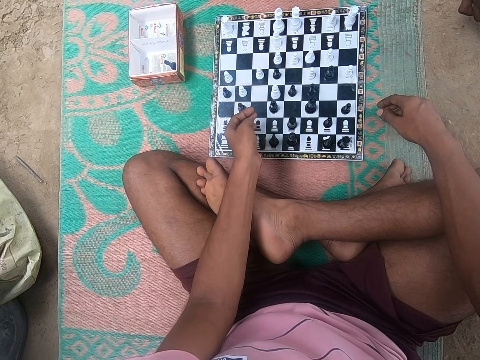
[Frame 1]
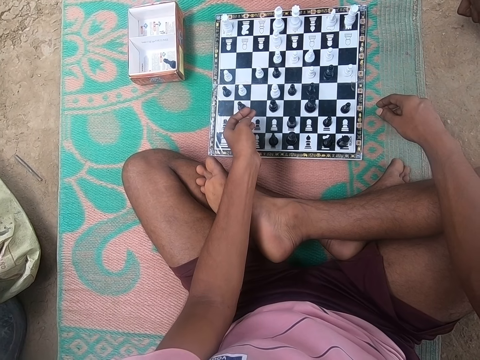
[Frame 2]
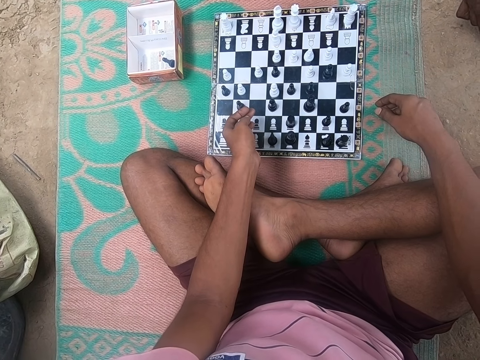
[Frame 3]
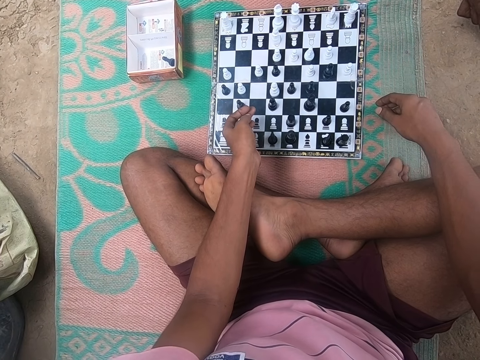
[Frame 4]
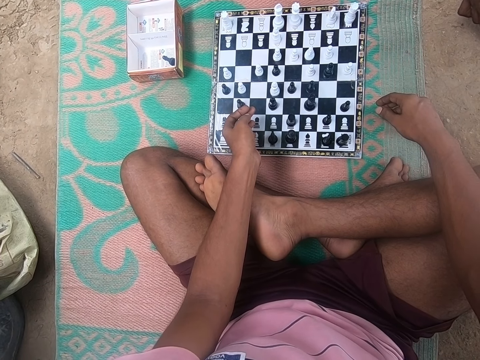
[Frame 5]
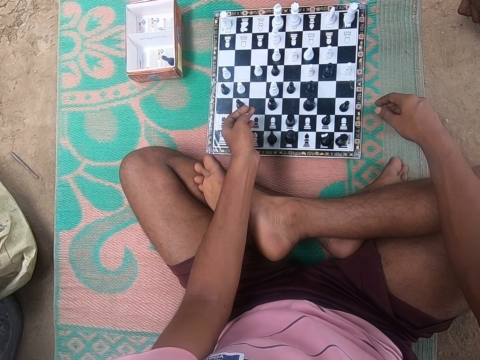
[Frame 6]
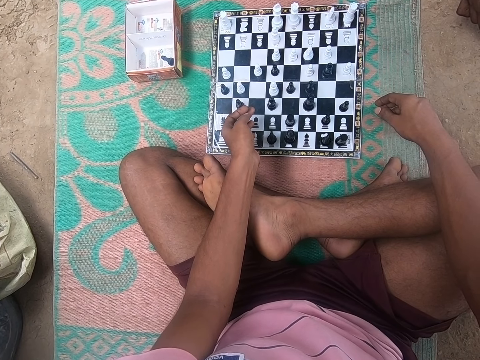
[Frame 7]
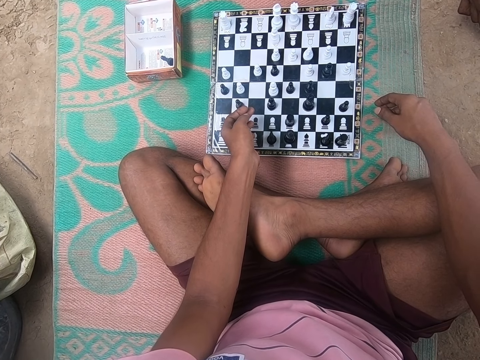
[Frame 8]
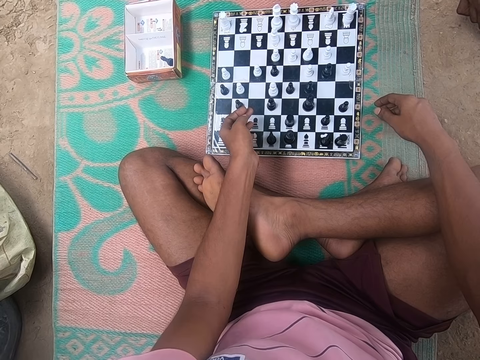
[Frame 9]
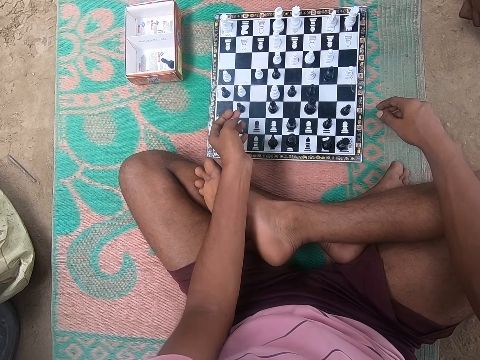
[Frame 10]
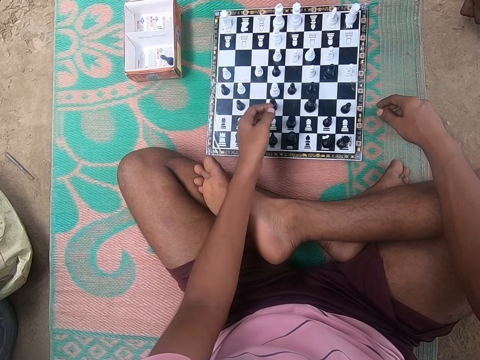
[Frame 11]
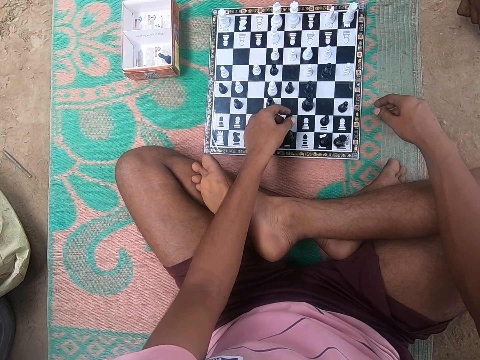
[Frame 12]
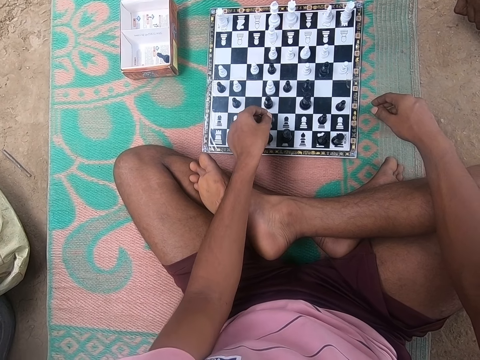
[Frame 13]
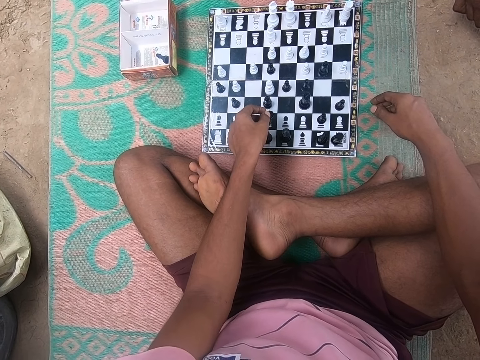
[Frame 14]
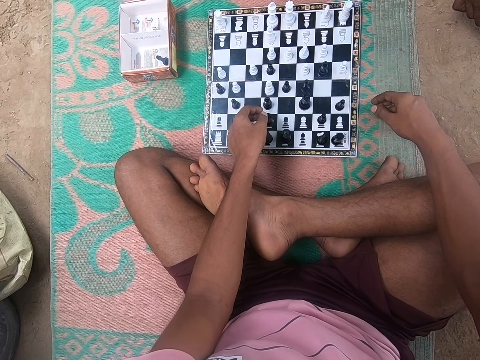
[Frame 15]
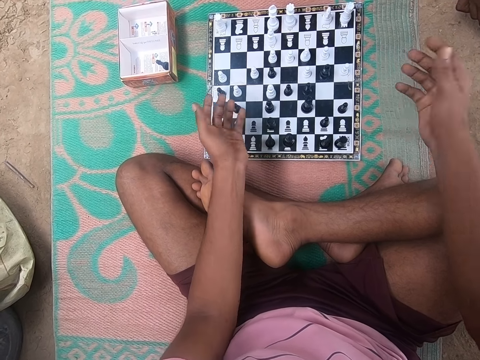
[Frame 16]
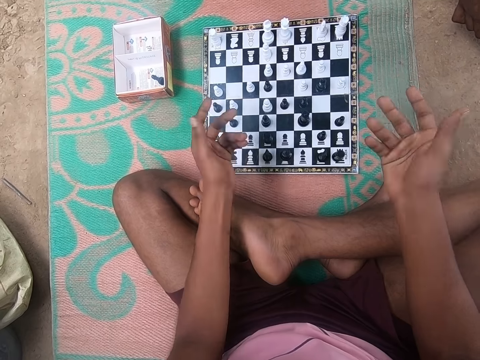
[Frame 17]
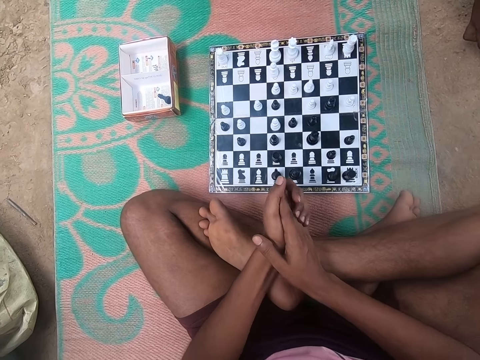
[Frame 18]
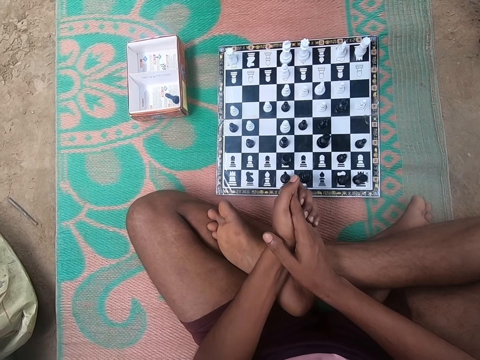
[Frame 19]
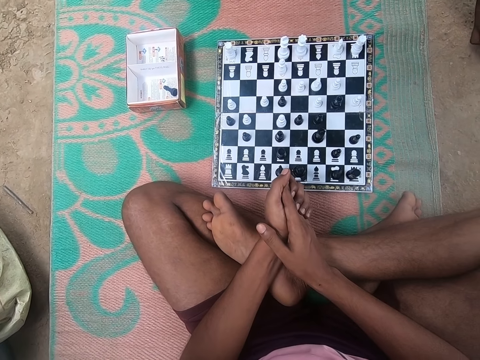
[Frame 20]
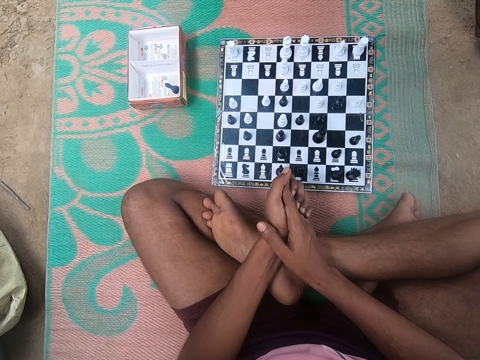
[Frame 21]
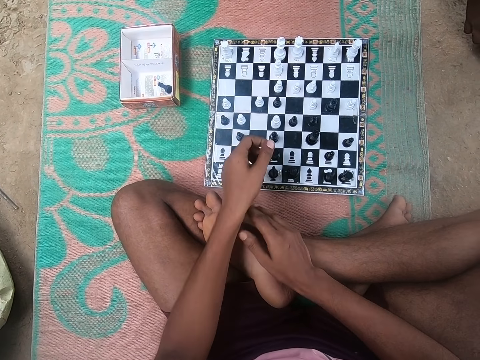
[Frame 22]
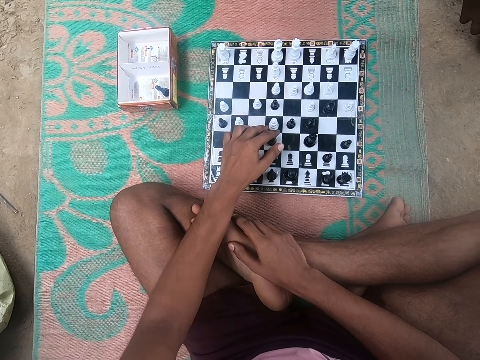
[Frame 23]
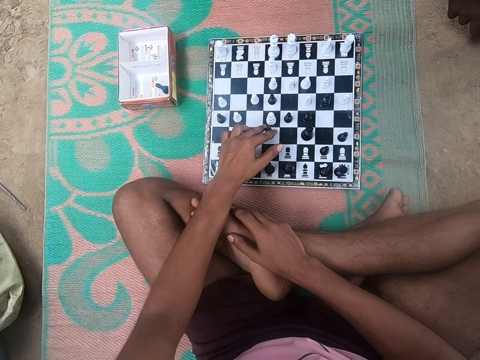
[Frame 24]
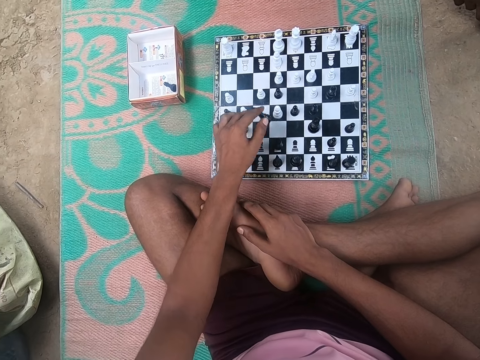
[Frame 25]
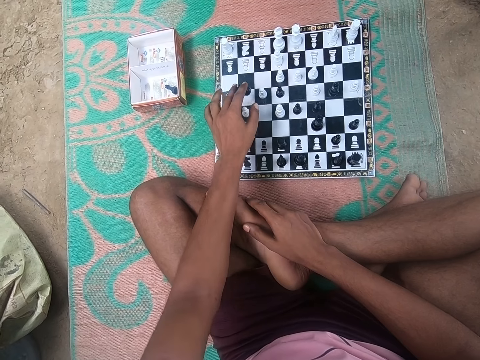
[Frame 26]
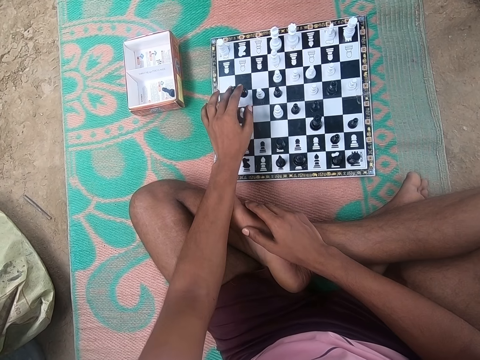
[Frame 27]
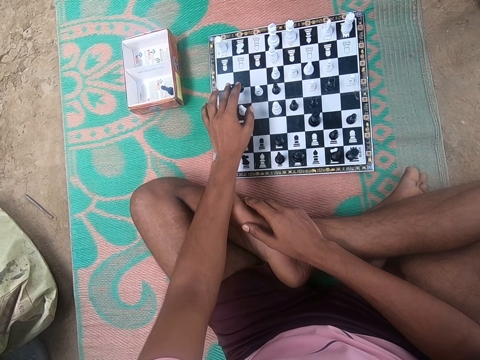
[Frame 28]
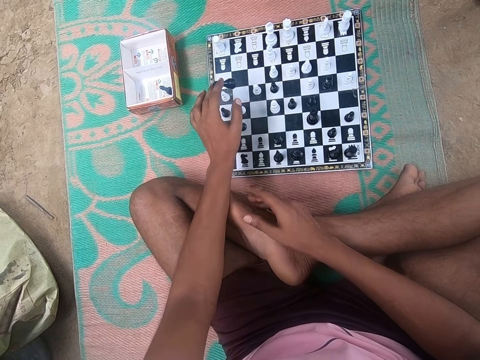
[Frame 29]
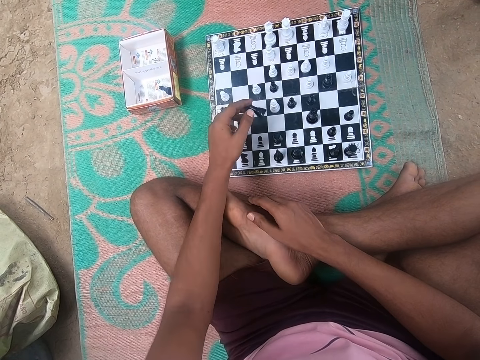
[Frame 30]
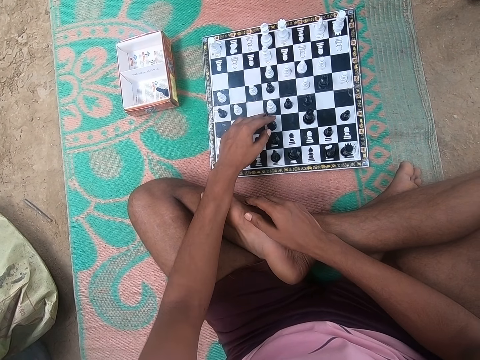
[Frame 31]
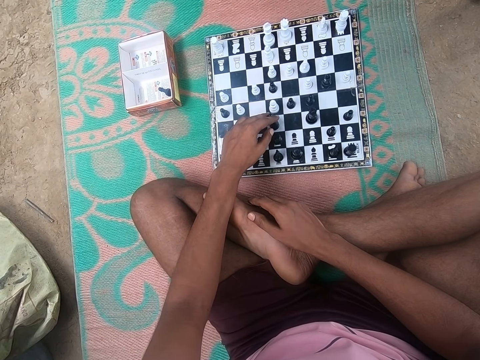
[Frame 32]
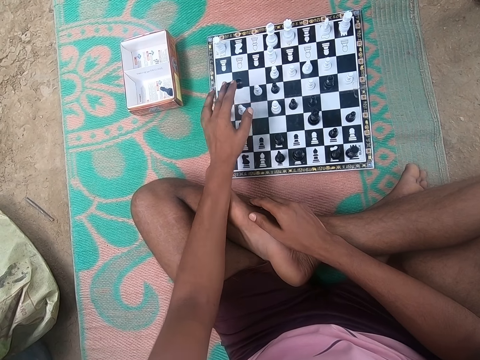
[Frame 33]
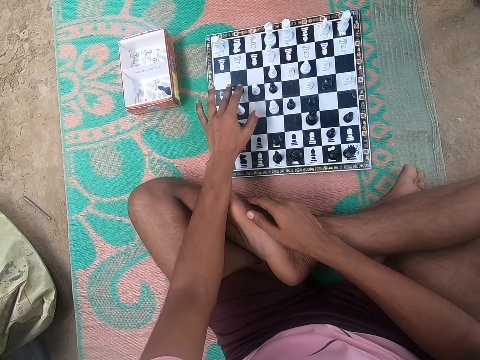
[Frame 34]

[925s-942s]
The camera wearer looks around the chess board. They play chess. They move hands and look at the chess. They converse with a man. They look around the chess board. They play chess. The man talks to the camera wearer. The camera wearer converses with the man. They play chess. They look at the chess.

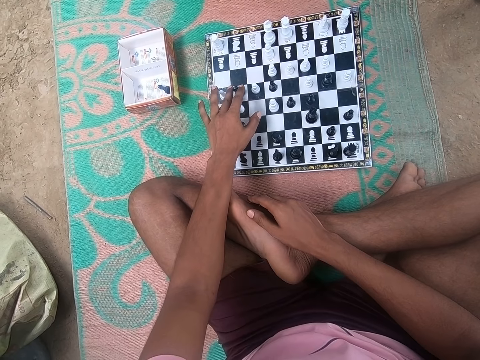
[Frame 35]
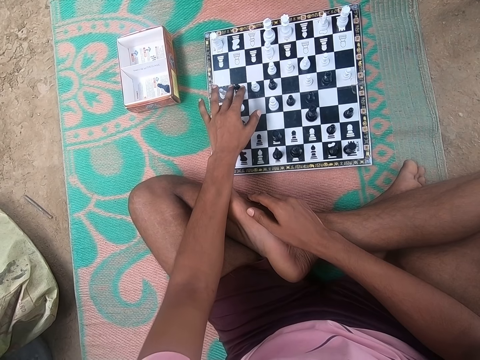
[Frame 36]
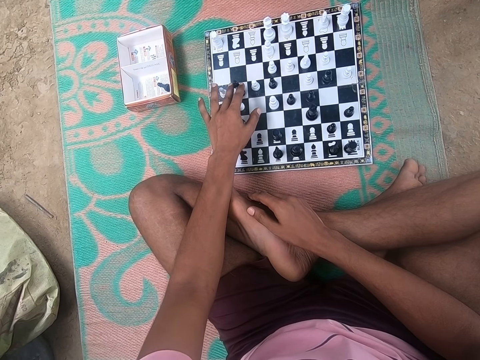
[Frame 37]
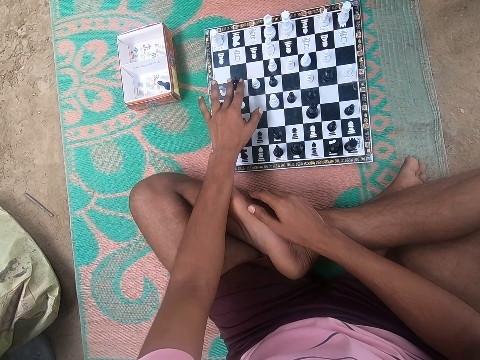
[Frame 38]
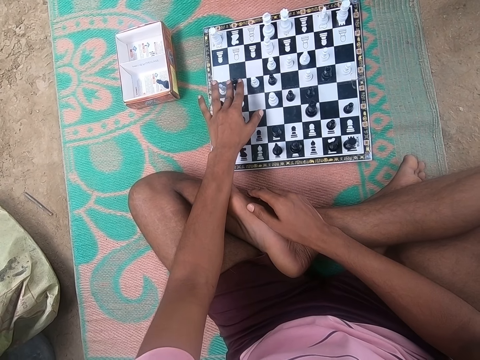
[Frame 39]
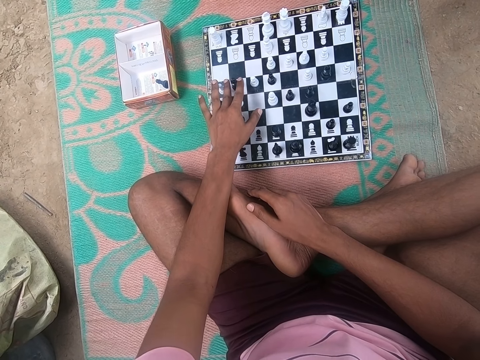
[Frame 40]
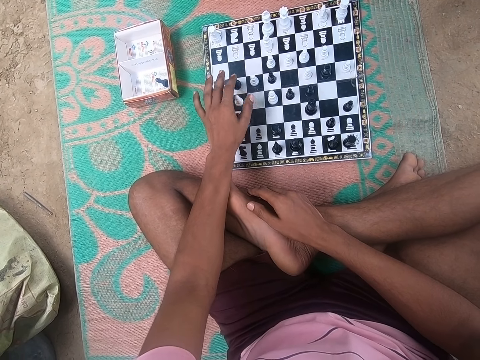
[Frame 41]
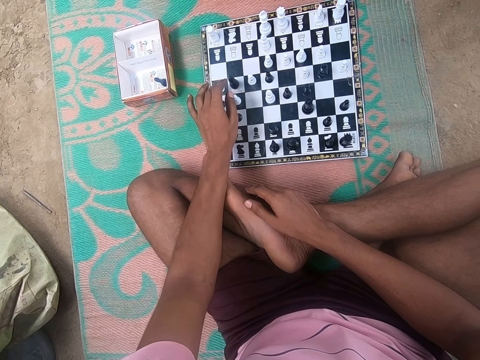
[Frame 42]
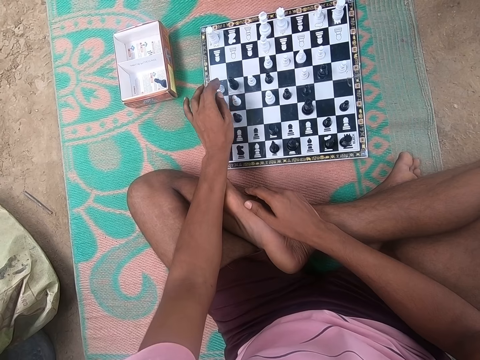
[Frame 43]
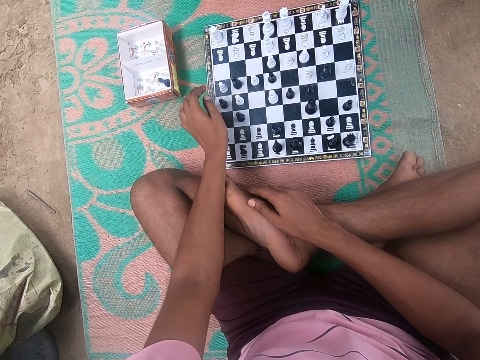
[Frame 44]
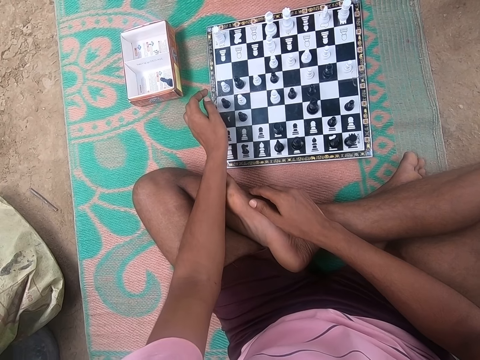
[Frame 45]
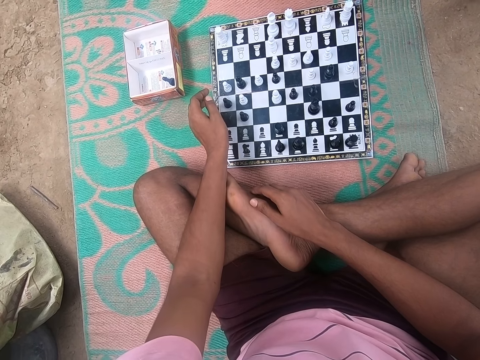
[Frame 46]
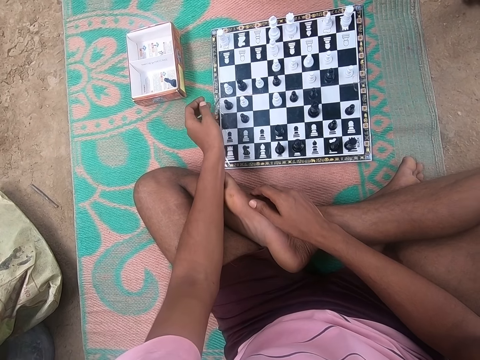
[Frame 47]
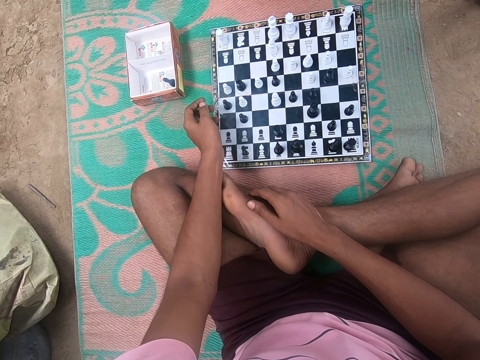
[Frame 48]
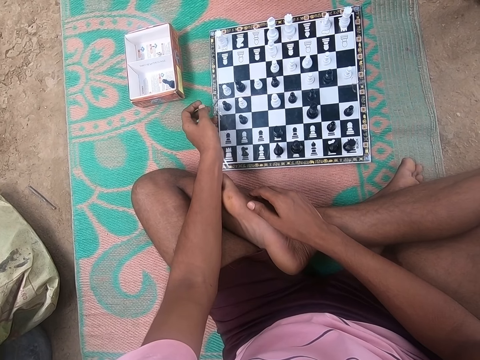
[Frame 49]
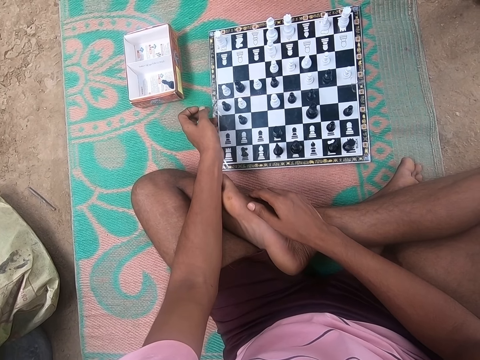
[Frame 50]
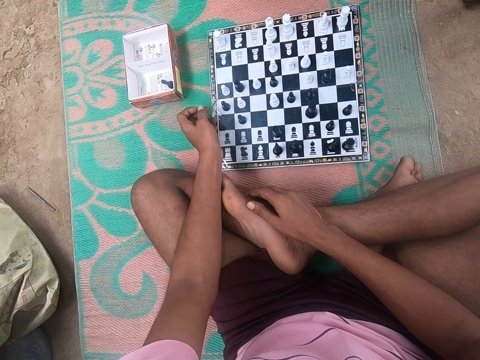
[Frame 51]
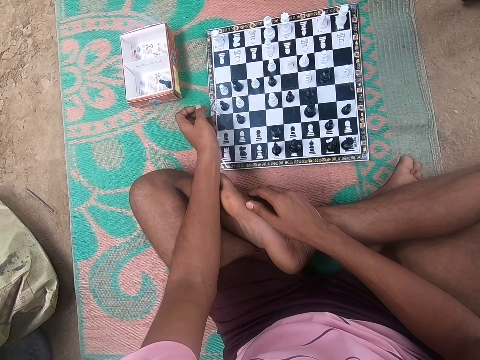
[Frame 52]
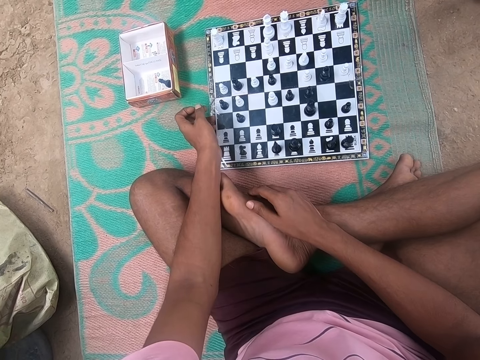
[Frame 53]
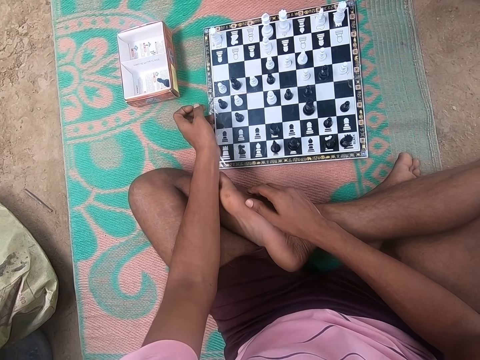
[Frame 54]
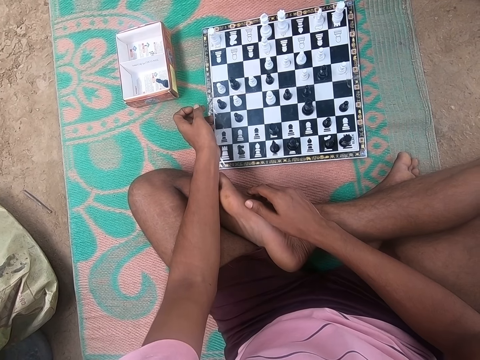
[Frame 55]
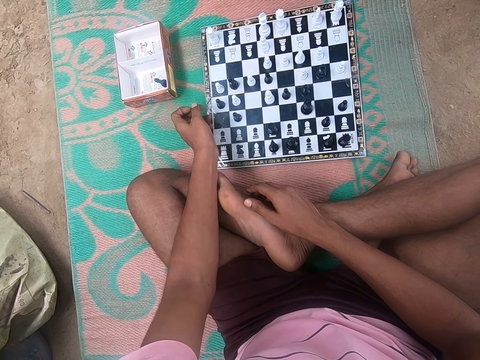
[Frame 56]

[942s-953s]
The camera wearer looks around the chess board.
